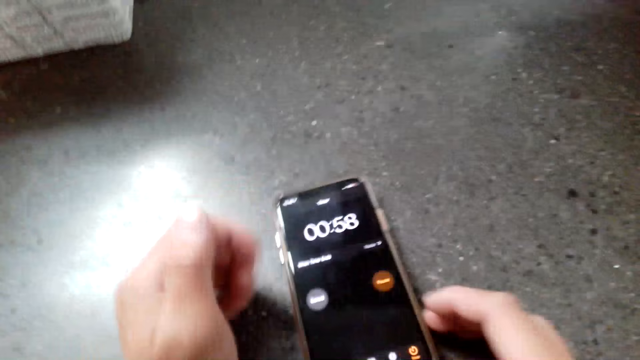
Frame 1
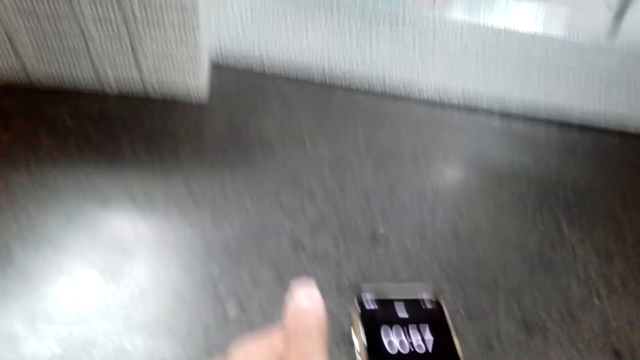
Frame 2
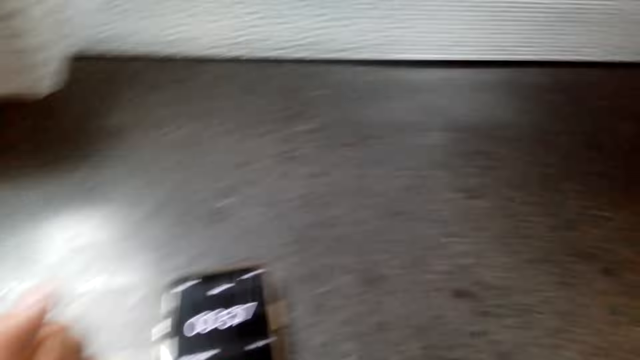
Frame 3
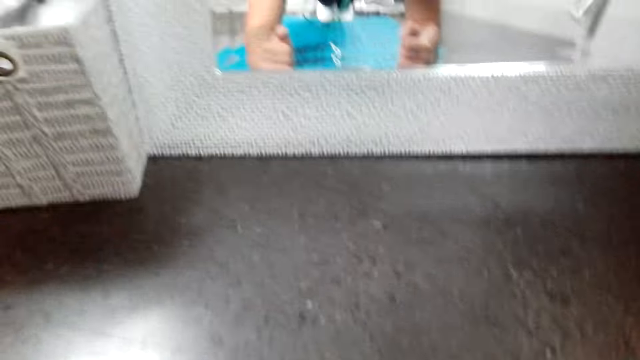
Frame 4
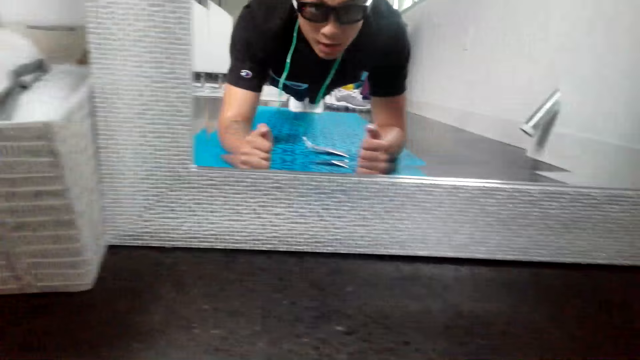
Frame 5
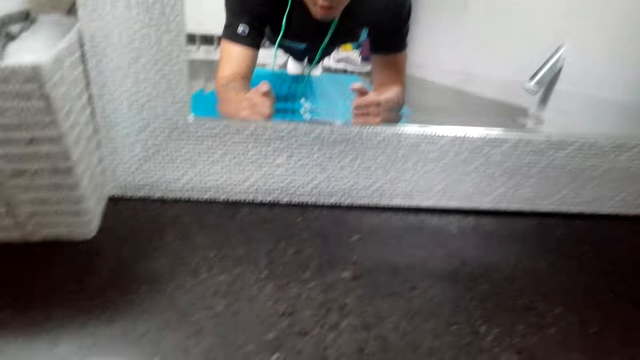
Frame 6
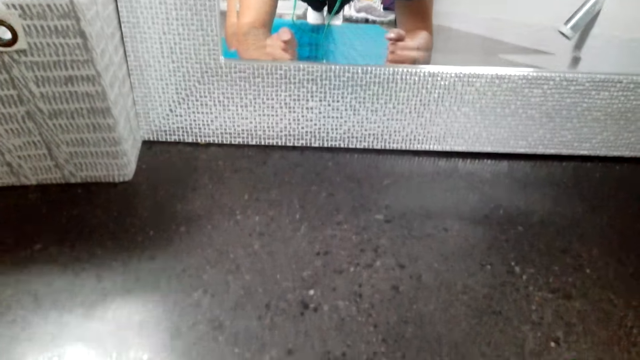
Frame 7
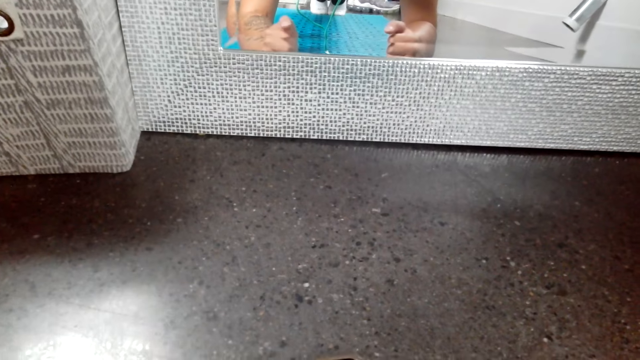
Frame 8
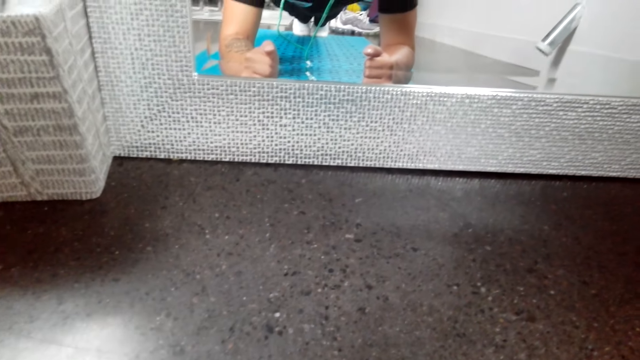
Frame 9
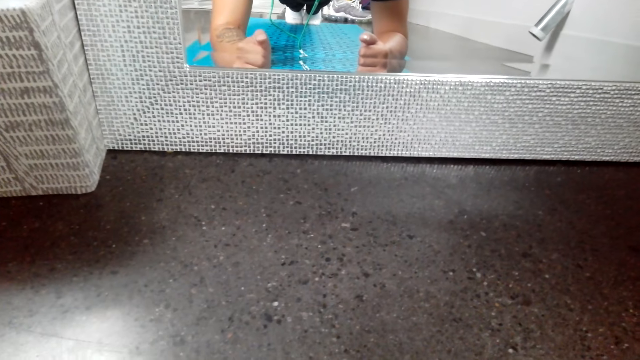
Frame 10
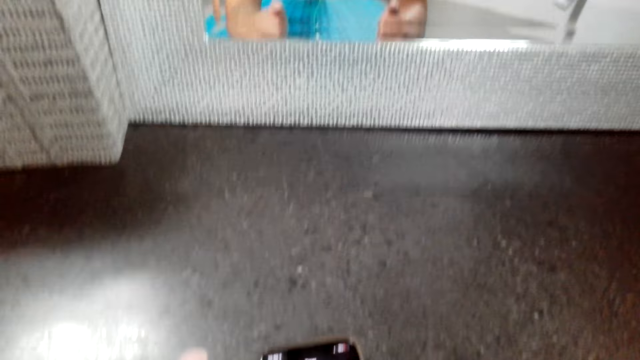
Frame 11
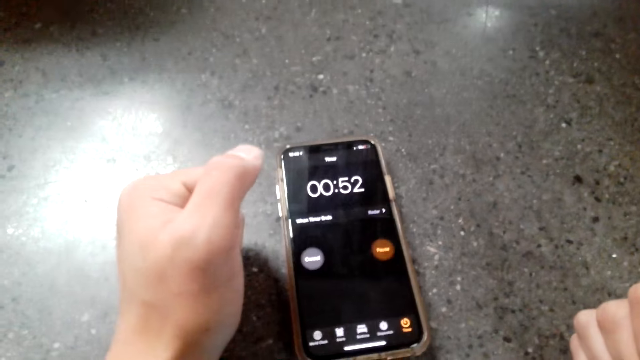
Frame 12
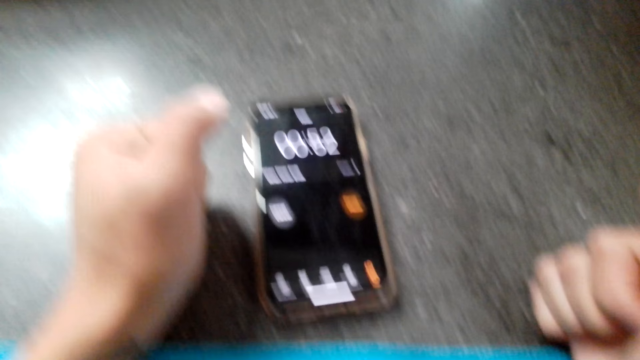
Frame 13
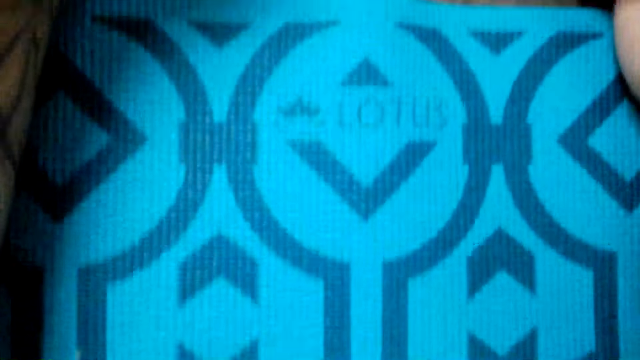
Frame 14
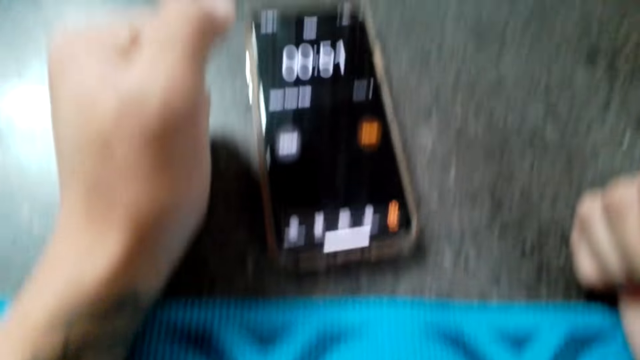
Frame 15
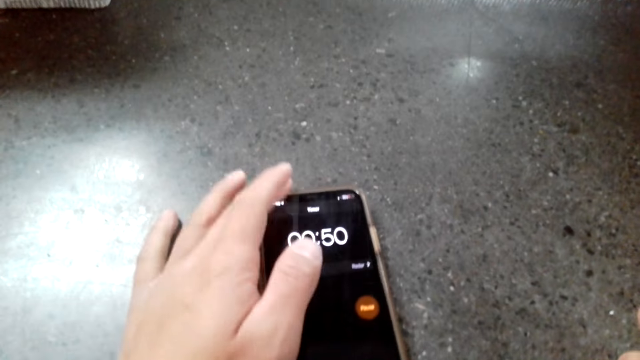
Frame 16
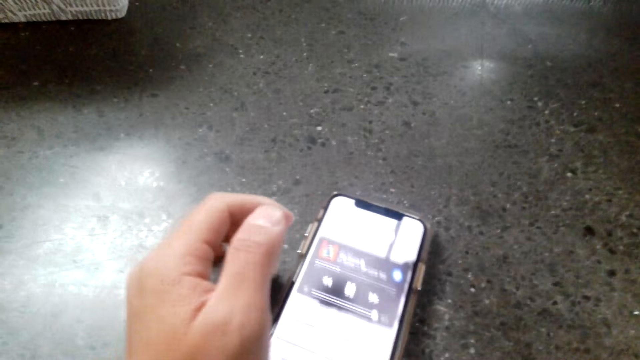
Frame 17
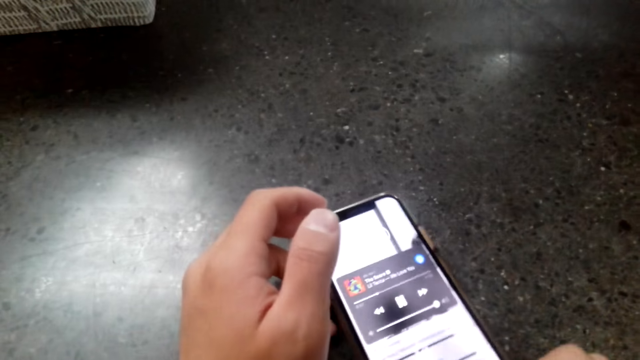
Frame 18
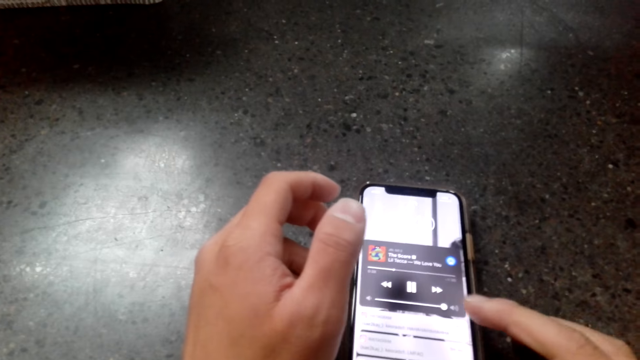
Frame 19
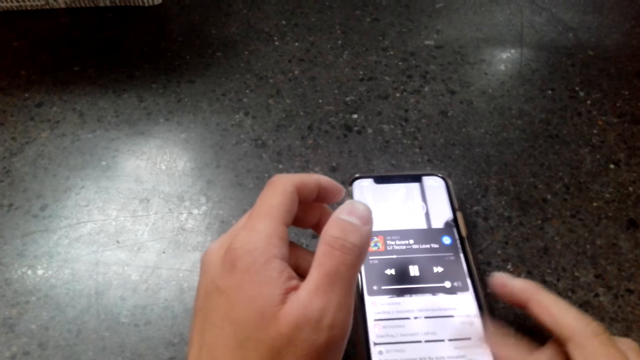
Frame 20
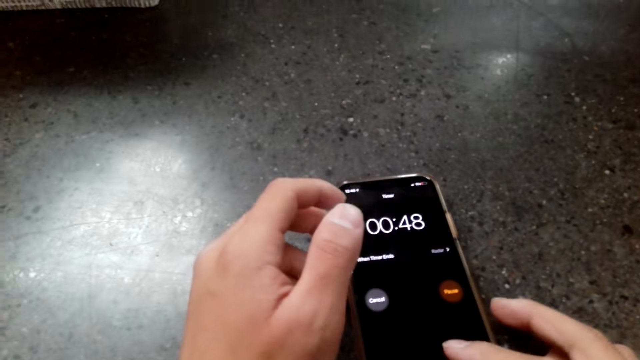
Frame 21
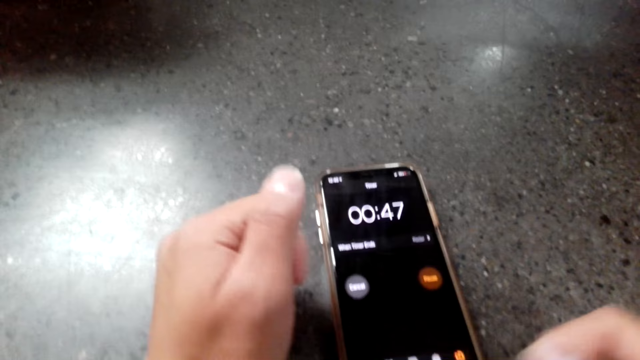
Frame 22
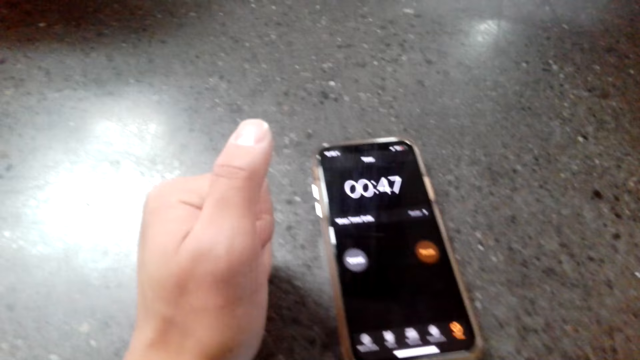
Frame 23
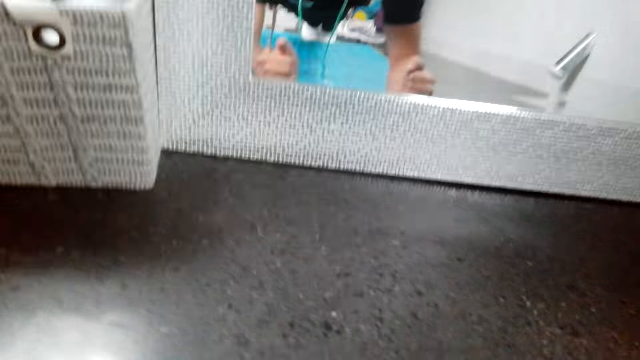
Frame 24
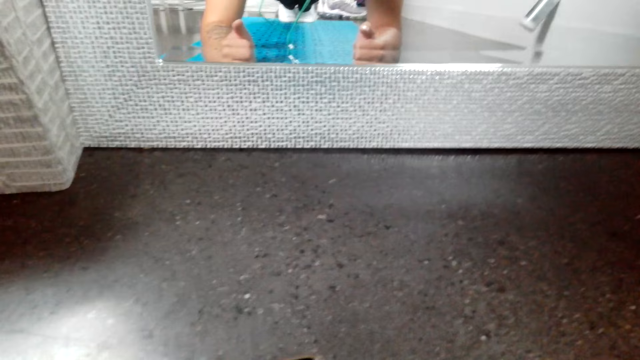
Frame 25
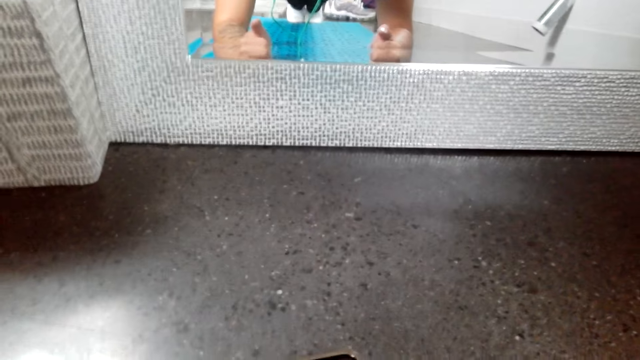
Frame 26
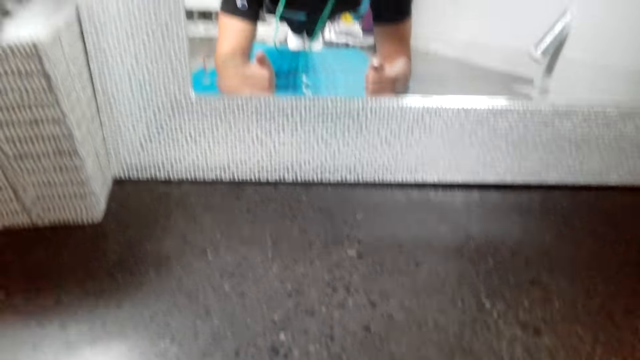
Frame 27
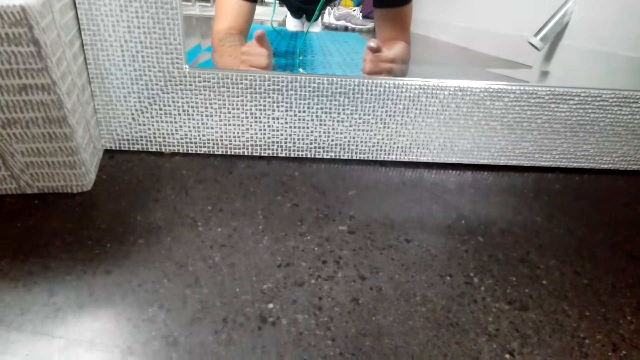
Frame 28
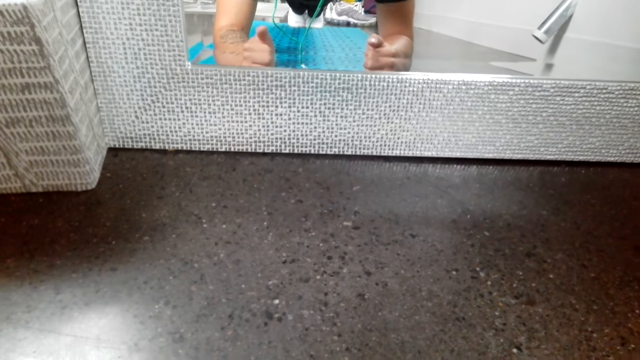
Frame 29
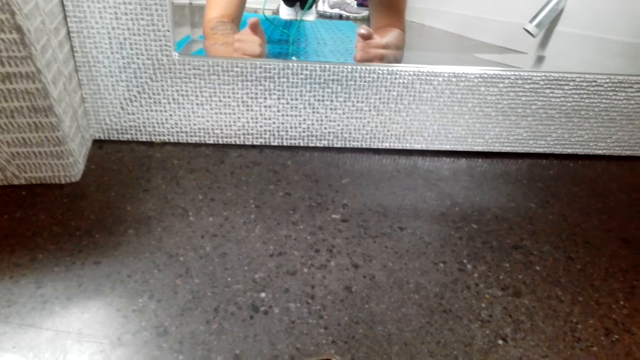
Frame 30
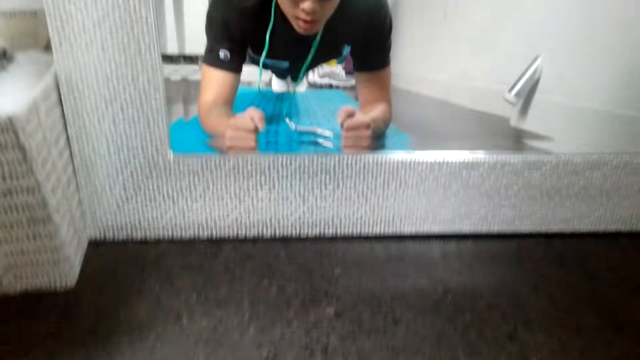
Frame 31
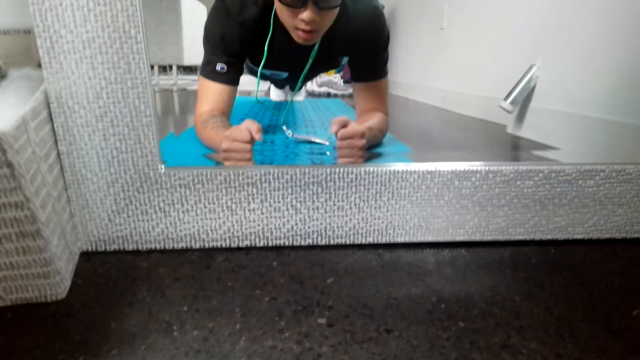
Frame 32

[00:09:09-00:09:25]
The camera wearer exercises in the room. They use the phone. They do exercise.

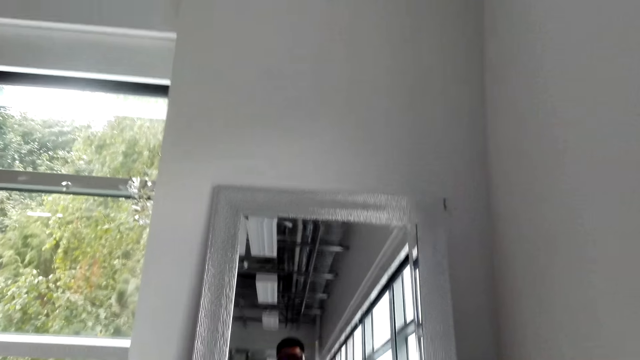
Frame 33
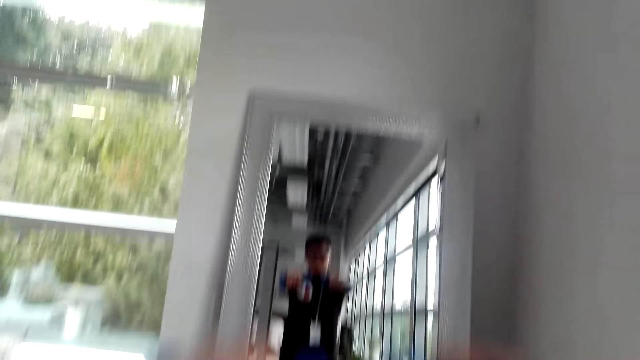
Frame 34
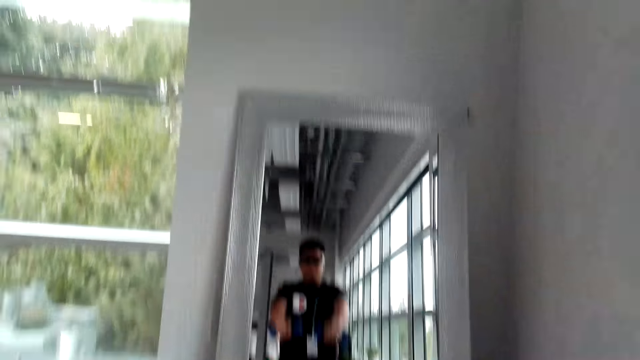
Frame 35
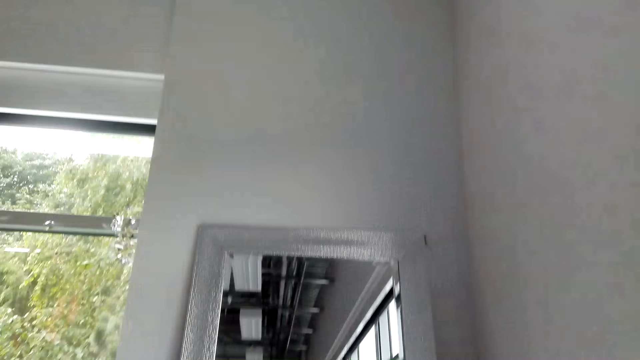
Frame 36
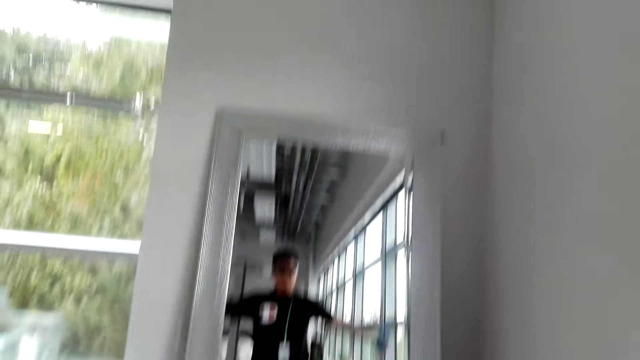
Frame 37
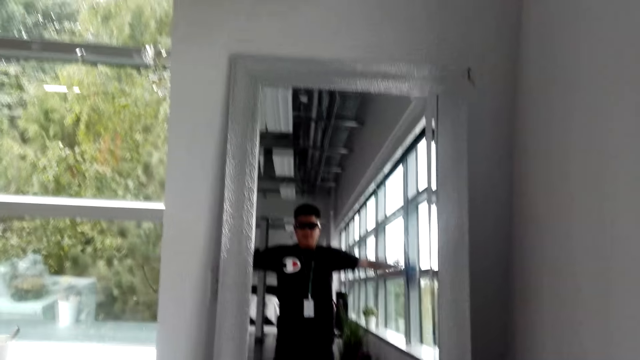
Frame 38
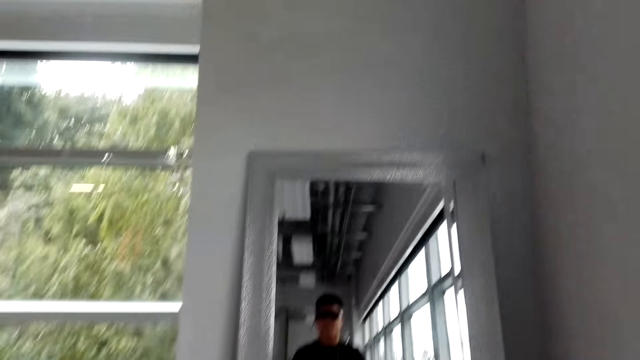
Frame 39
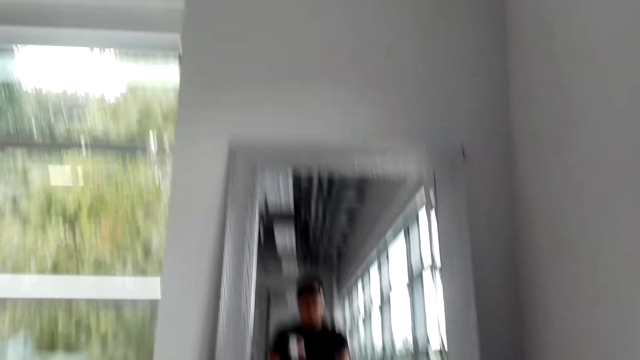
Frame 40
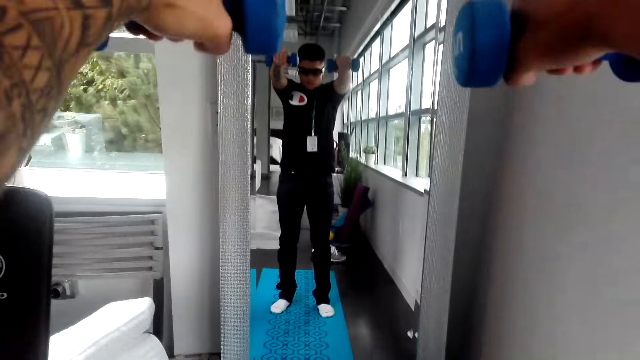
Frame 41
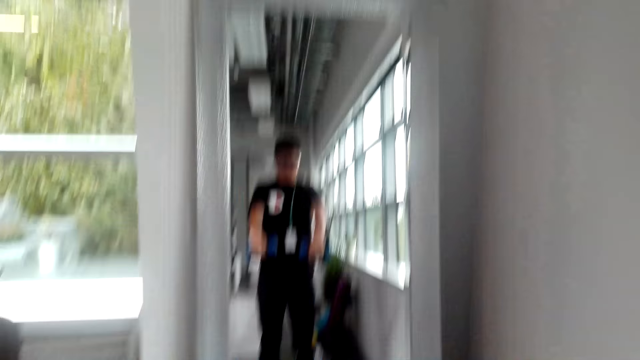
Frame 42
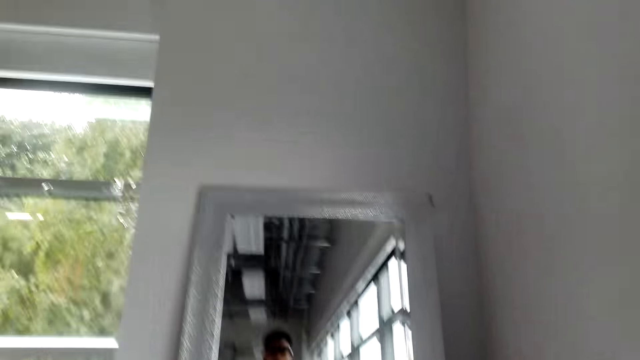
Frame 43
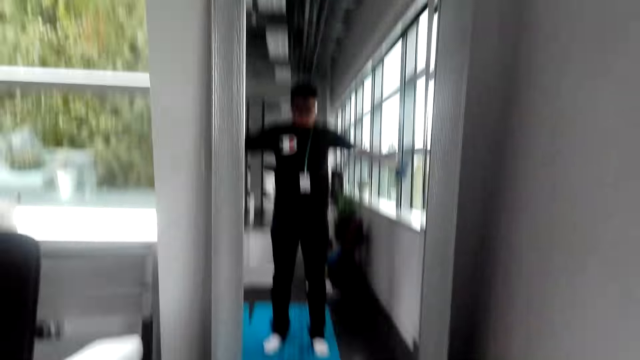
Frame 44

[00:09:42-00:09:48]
The camera wearer lifts the dumbbells.
